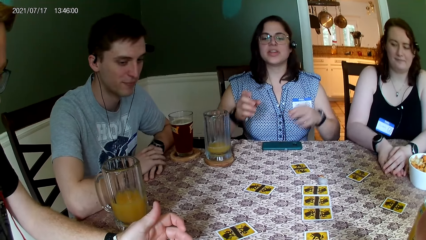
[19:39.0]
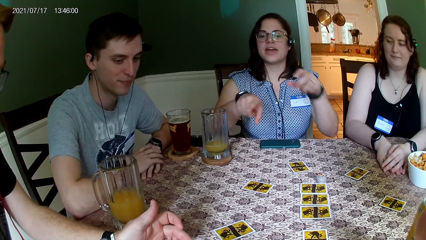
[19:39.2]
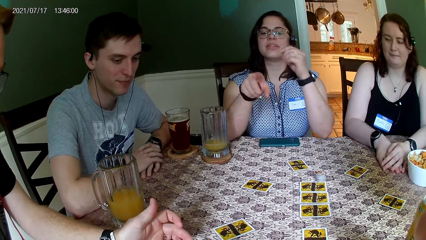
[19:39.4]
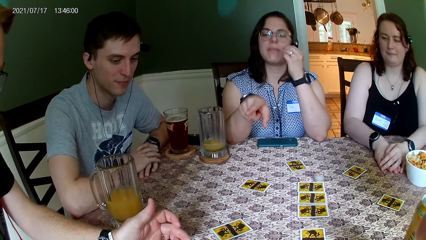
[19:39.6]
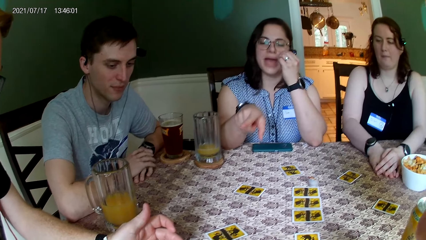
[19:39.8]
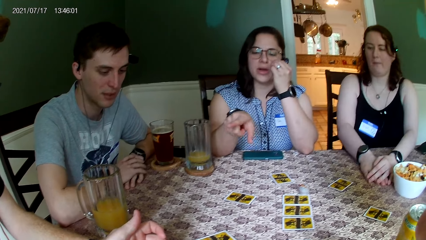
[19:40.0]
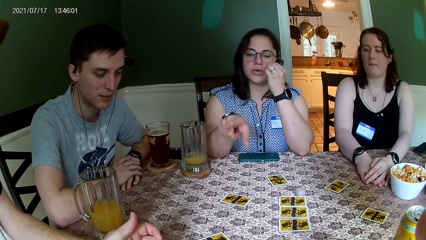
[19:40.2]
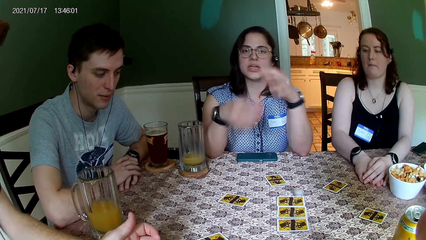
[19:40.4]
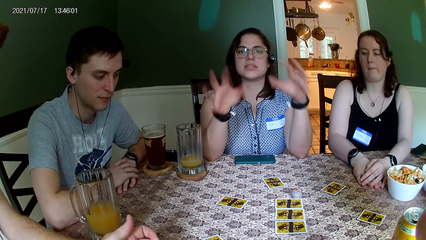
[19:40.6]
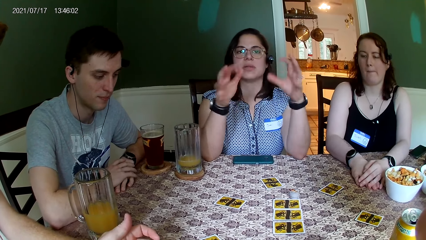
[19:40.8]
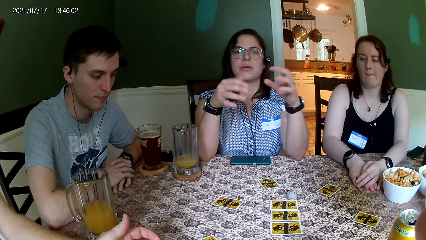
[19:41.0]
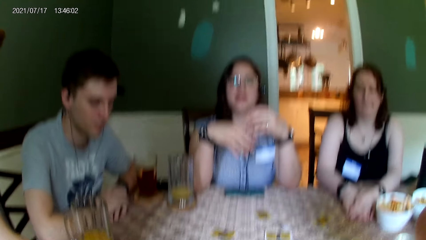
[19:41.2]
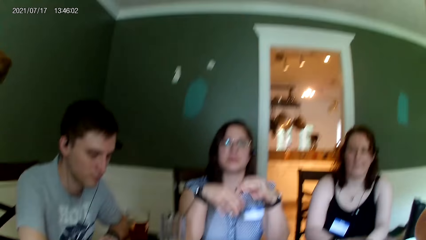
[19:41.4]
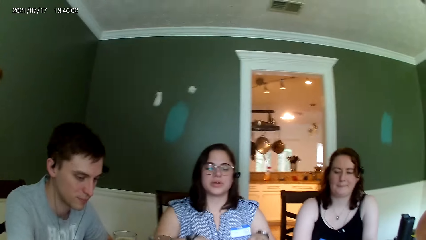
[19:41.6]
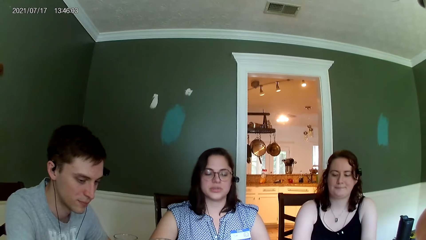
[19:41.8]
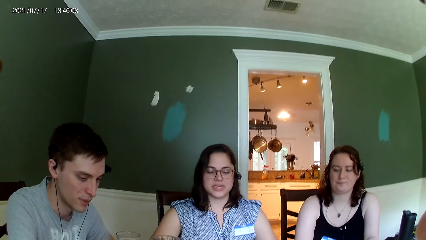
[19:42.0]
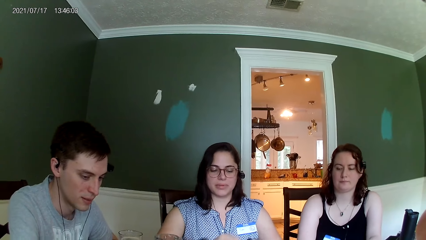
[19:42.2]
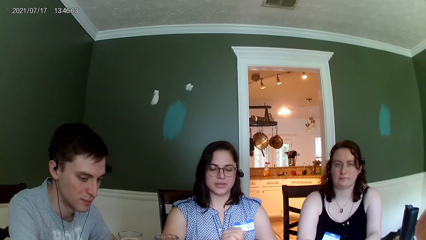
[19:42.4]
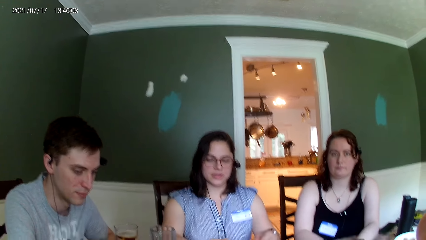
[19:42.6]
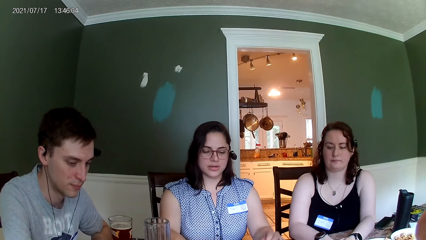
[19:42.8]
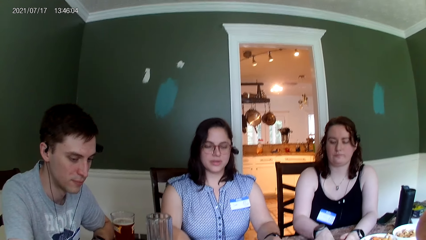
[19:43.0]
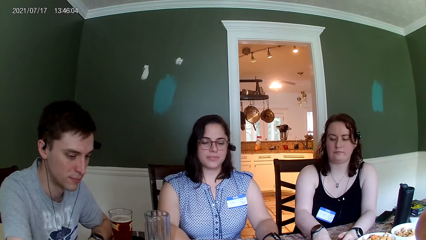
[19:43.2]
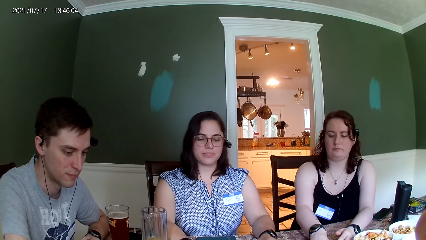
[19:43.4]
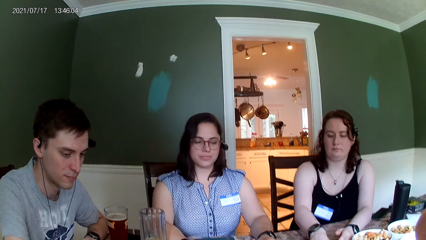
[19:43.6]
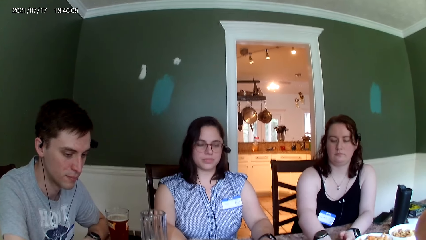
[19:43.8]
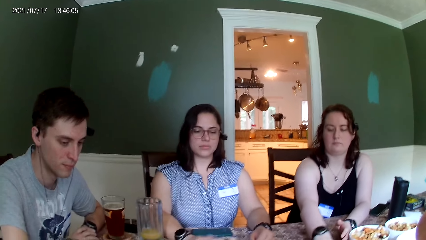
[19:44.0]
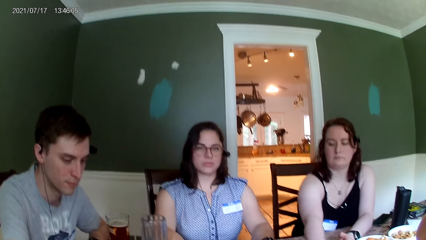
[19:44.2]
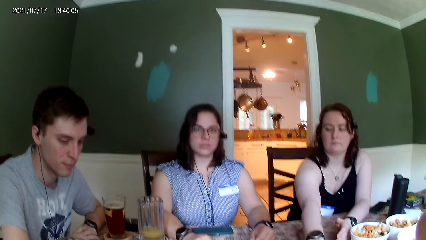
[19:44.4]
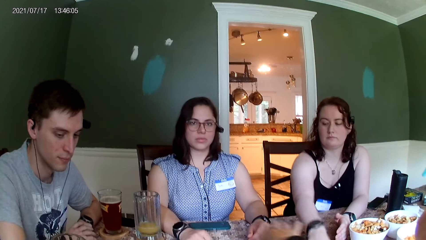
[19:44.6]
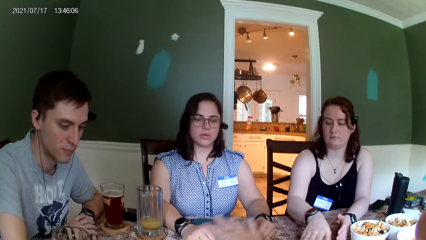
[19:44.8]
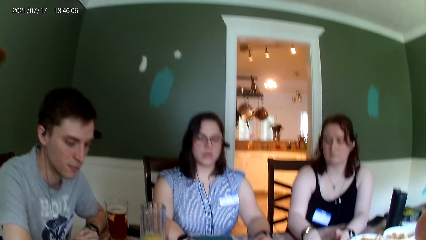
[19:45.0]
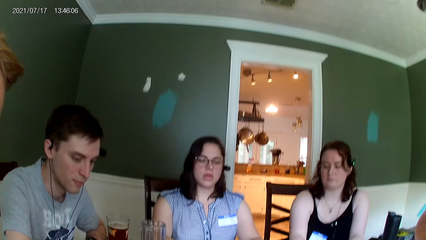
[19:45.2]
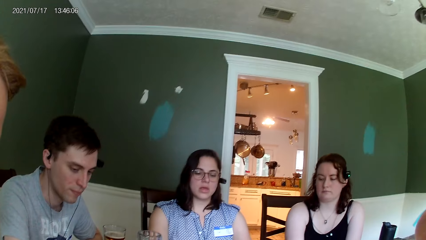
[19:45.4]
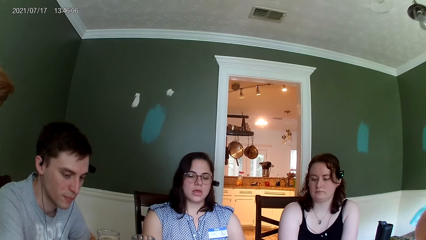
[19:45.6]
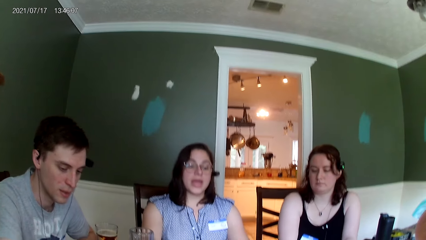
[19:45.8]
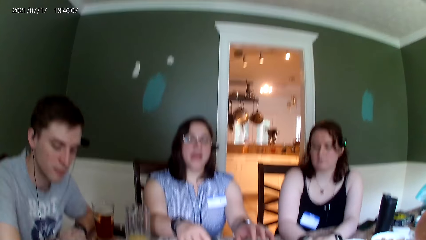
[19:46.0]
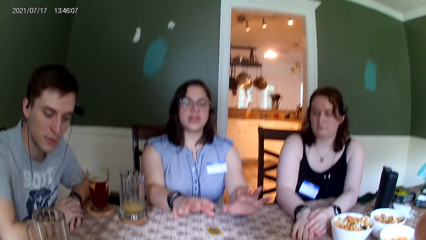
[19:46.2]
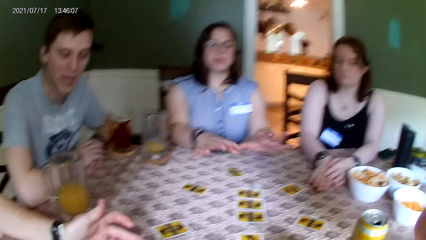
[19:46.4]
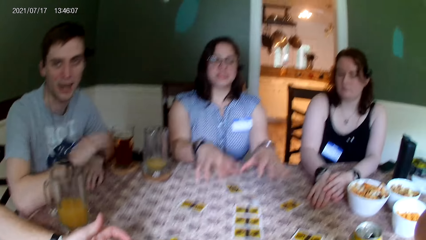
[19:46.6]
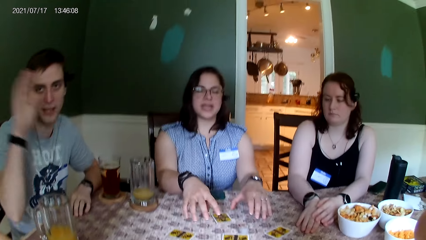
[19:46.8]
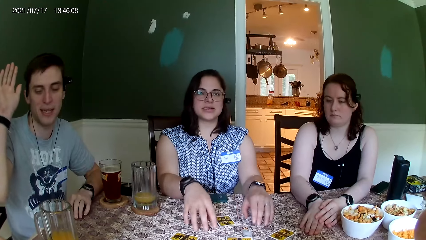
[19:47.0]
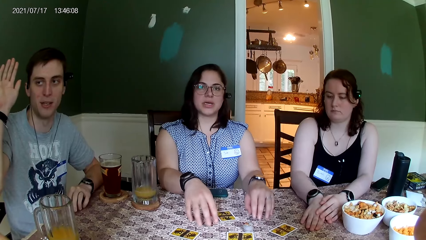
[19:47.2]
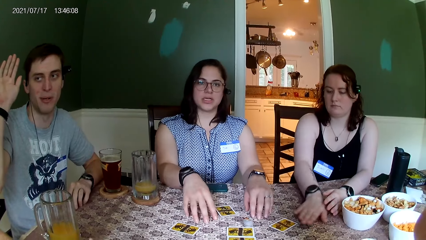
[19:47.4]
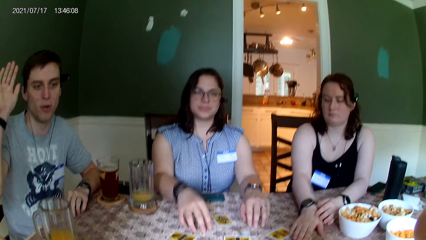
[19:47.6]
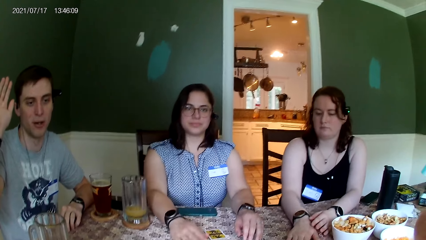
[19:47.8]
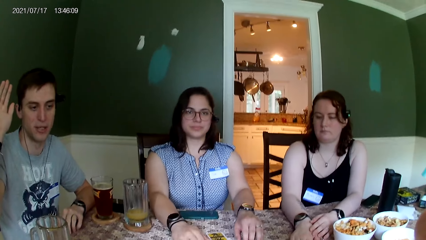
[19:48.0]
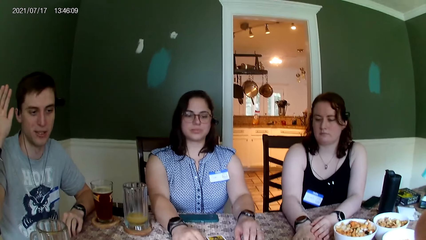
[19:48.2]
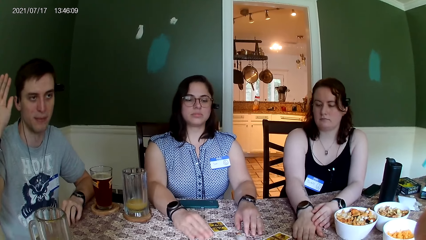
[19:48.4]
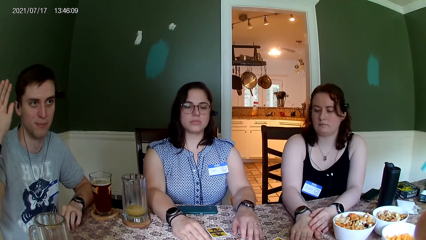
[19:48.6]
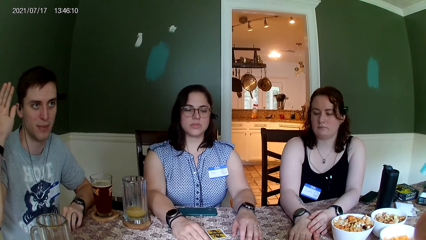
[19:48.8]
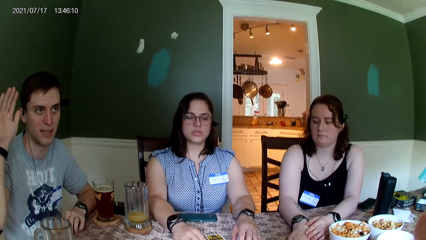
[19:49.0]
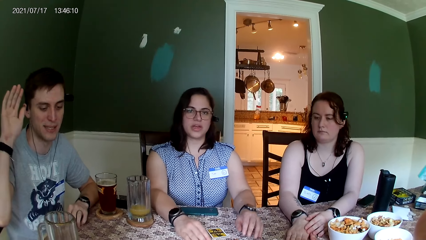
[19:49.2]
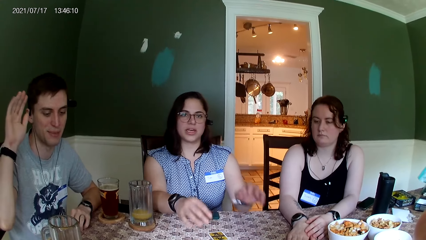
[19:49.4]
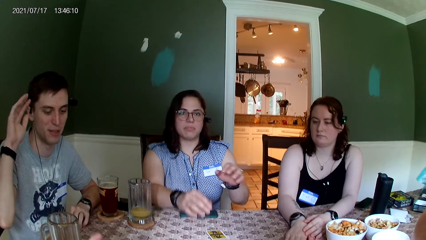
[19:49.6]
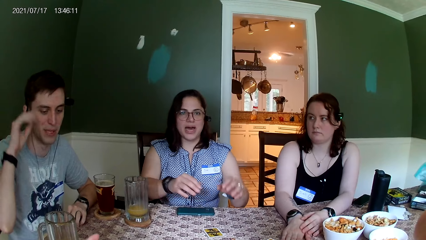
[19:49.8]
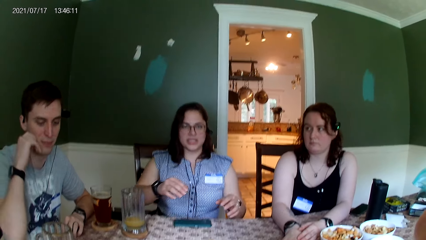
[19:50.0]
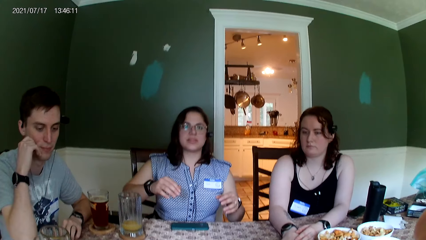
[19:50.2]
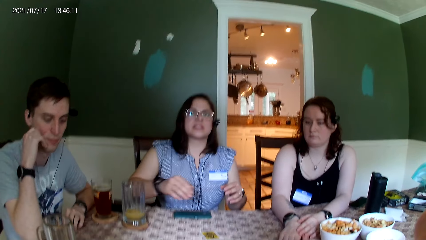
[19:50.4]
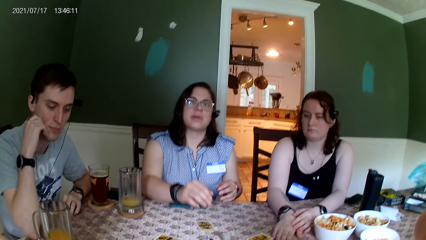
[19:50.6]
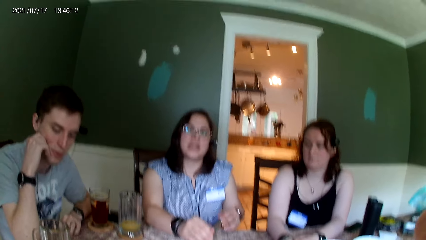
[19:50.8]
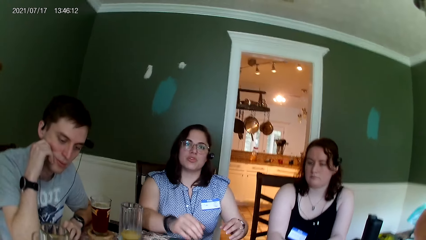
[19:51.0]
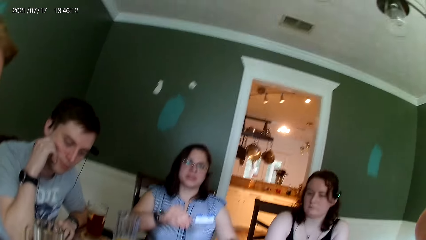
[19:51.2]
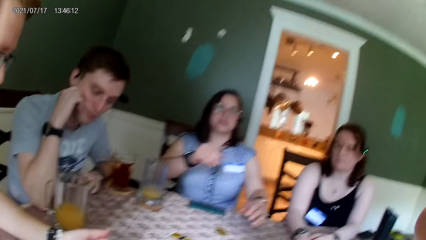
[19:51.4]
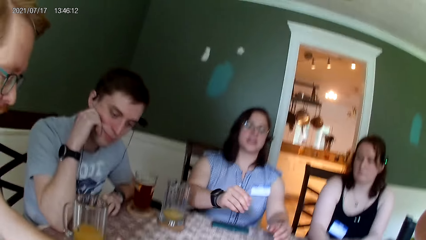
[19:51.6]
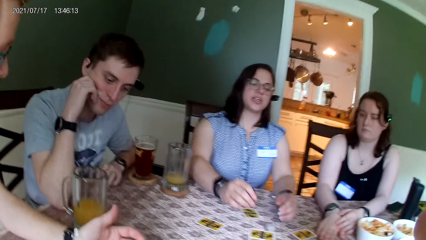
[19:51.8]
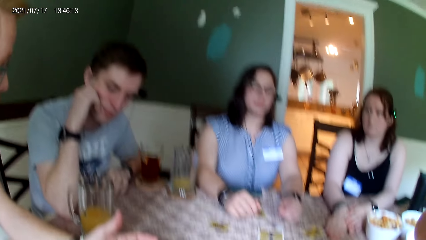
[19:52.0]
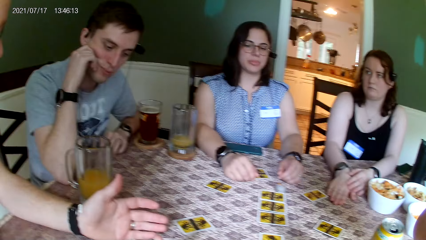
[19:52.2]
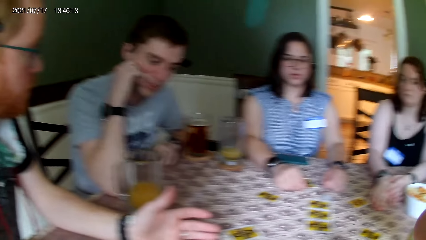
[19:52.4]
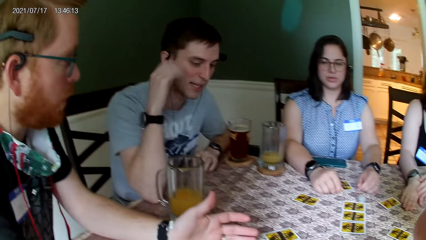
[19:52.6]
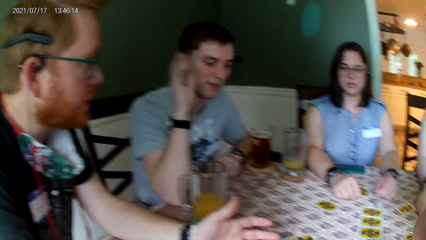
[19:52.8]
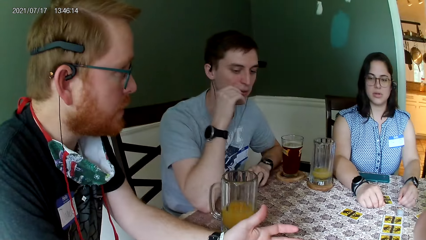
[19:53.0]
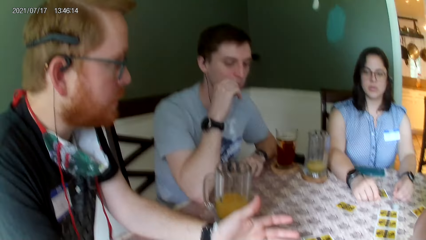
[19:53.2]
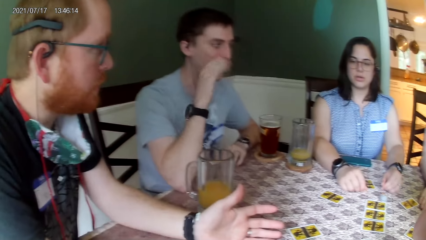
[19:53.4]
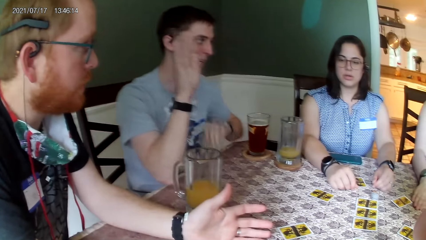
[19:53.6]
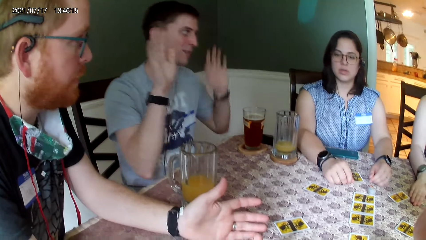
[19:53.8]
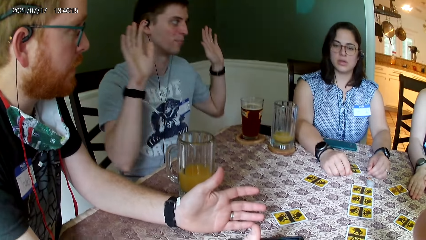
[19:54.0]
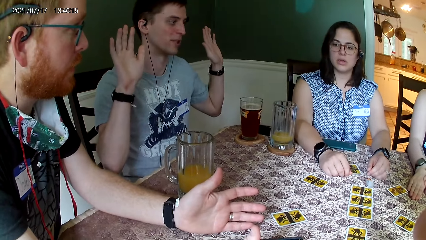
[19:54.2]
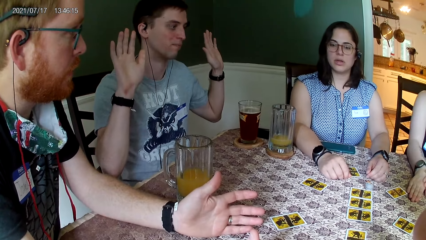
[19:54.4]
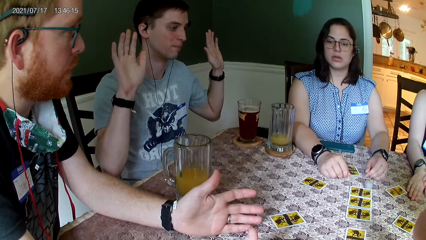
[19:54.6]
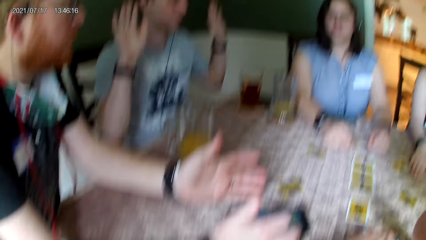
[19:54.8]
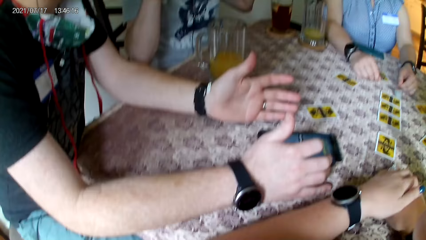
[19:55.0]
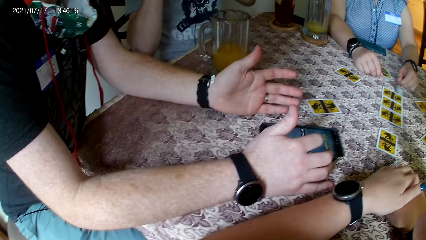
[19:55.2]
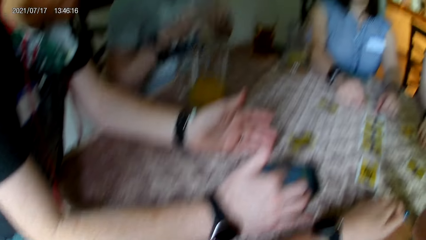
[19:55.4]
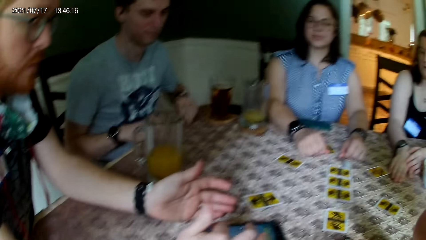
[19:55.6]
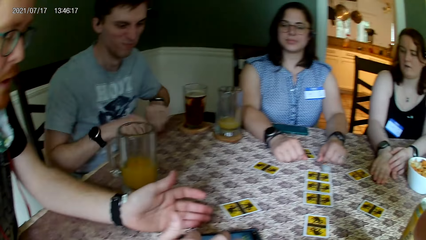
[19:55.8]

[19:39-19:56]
The camera wearer interacts with a person. Another person interacts with the camera wearer. The camera wearer interacts with the first person.
